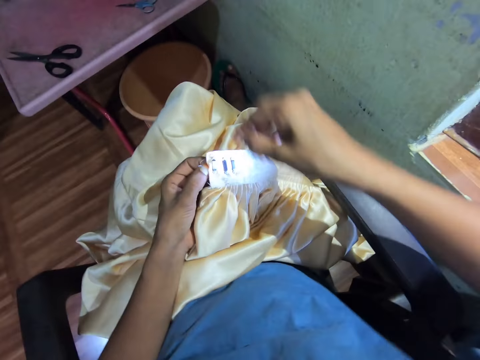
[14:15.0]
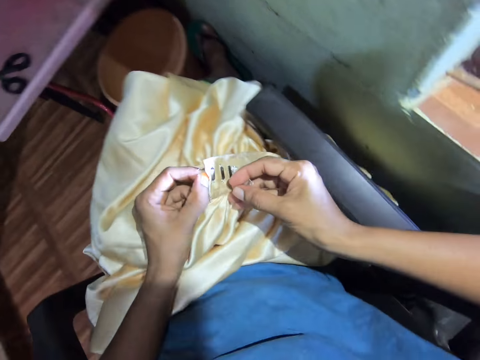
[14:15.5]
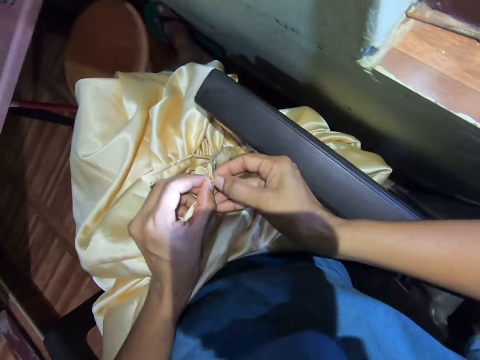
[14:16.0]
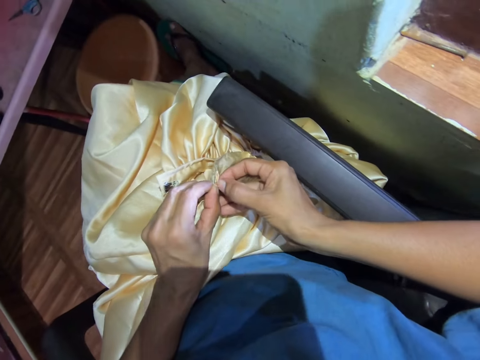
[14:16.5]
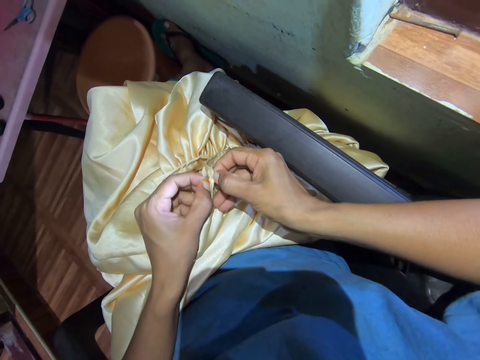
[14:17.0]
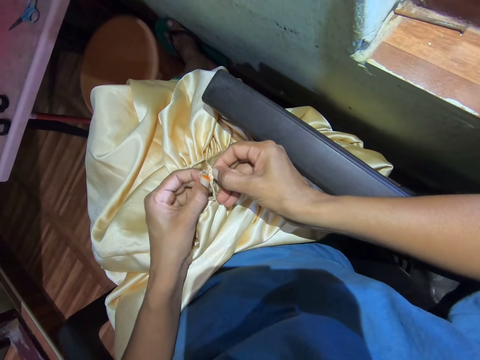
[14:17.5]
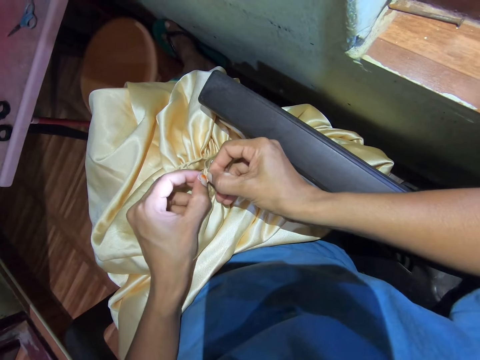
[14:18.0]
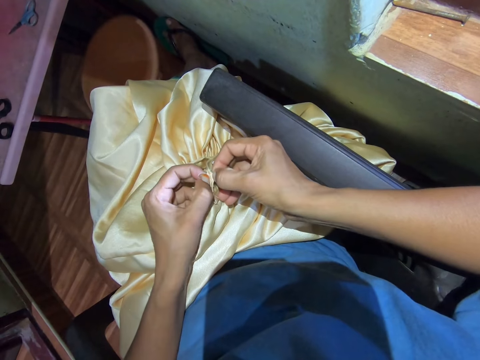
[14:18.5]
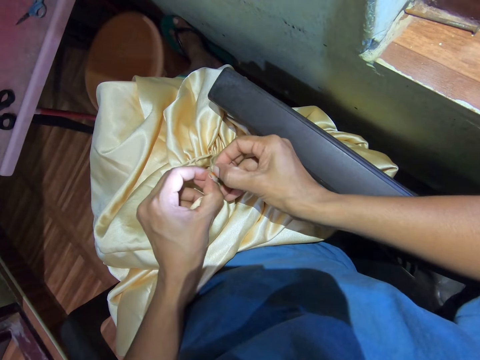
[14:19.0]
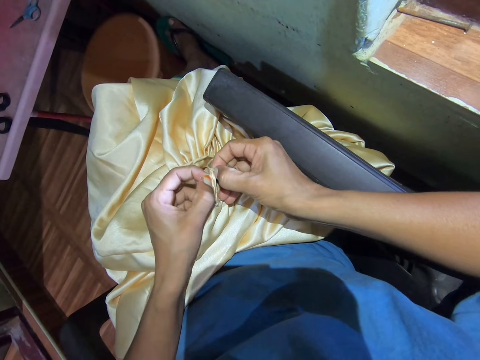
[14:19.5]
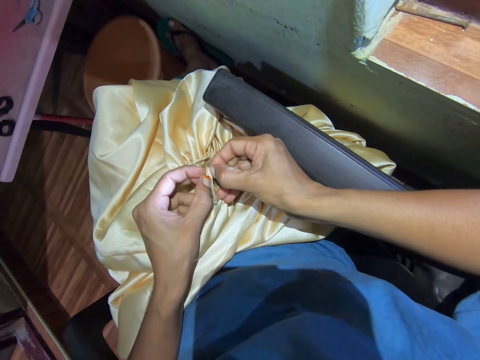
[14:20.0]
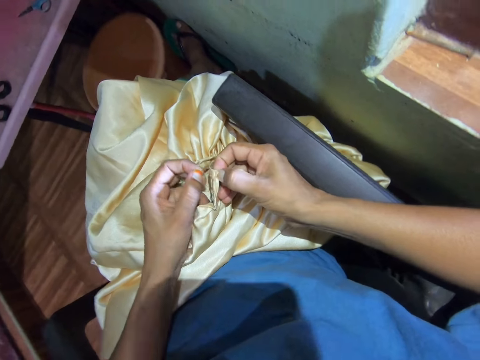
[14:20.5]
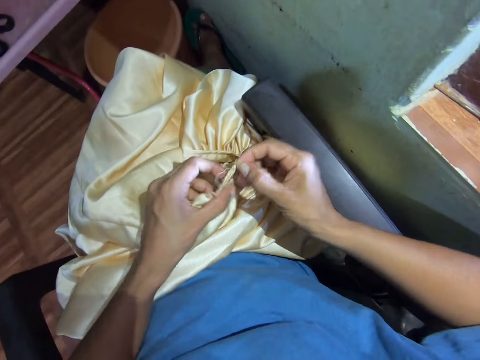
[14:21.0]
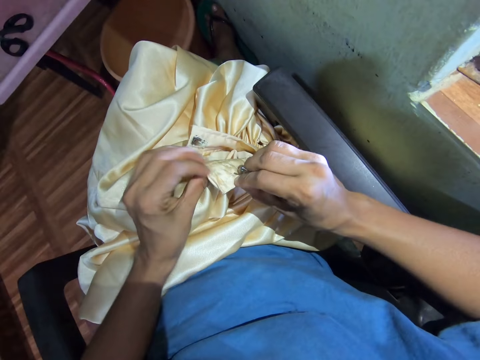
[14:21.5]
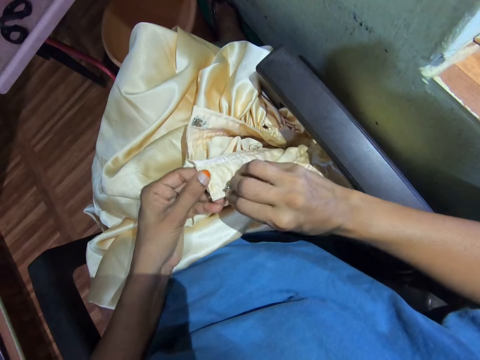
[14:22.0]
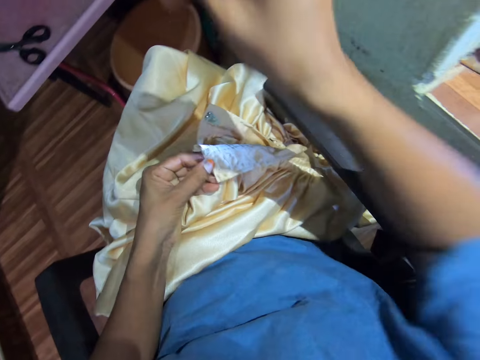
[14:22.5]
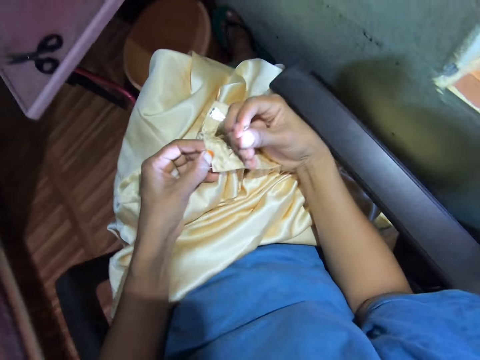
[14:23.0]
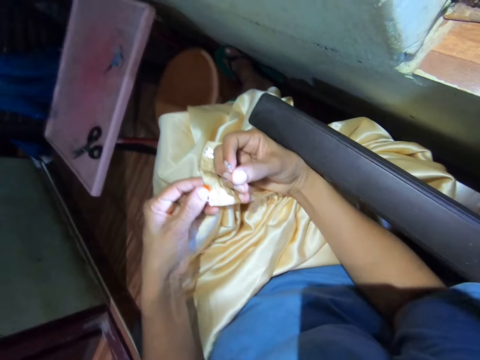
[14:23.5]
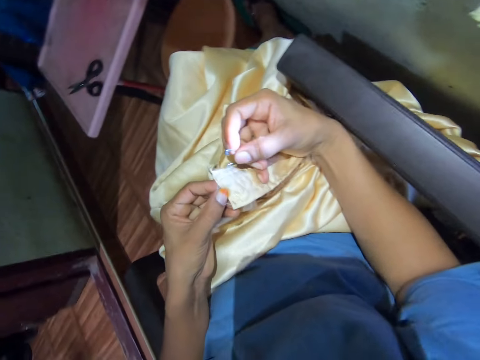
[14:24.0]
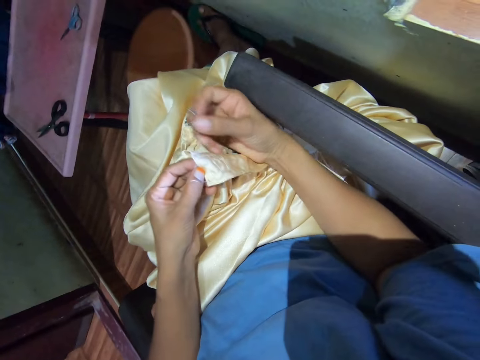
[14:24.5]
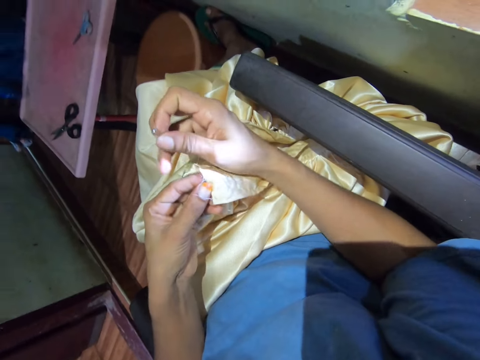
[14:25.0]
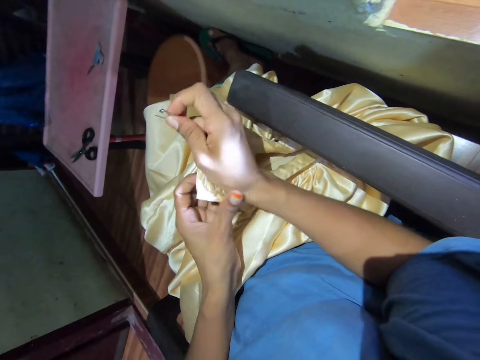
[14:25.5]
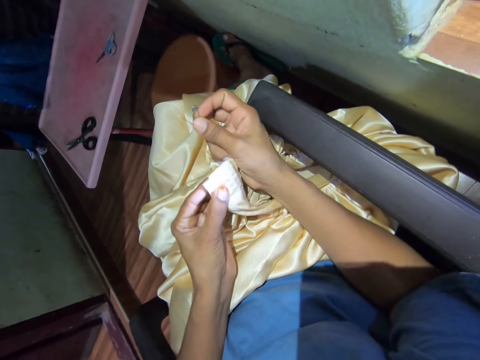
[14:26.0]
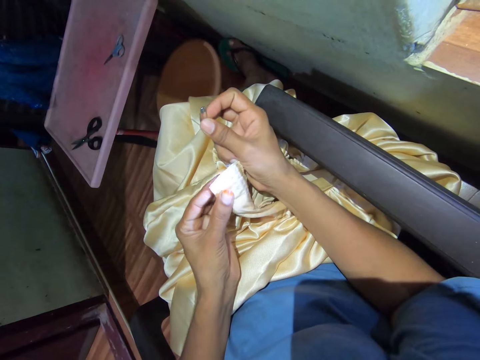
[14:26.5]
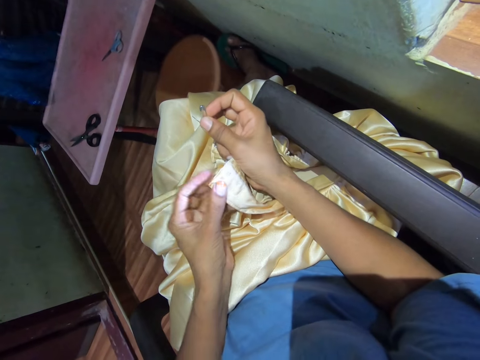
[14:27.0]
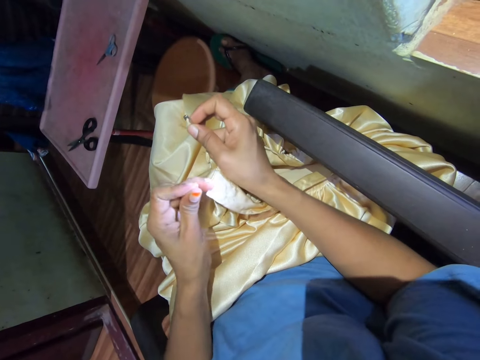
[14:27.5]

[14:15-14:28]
The camera wearer holds the cloth. They pull the cloth apart. They turn the cloth. They adjust the cloth.

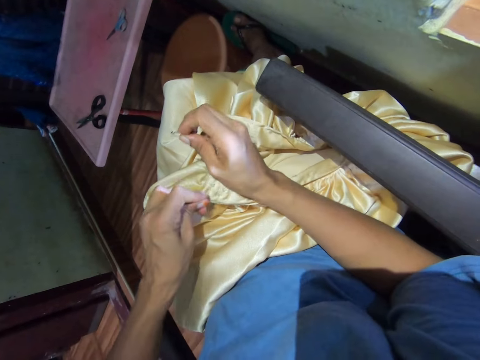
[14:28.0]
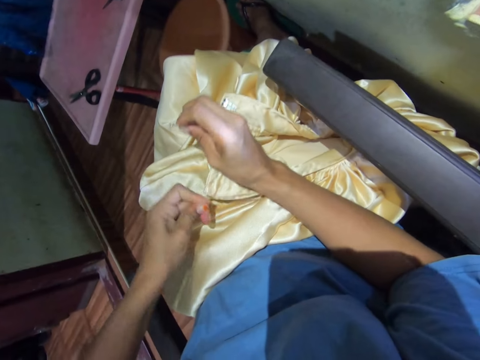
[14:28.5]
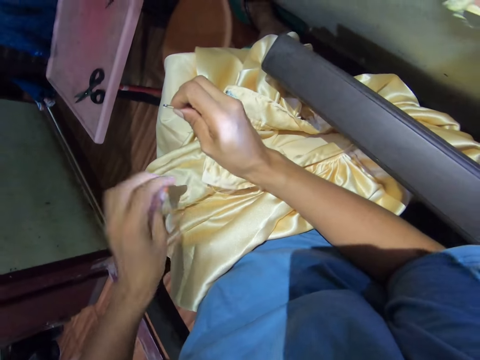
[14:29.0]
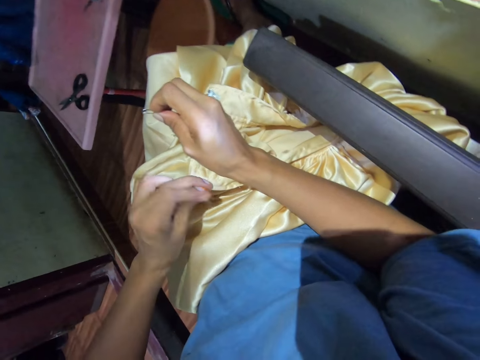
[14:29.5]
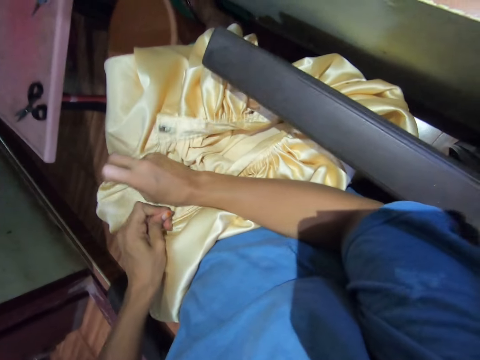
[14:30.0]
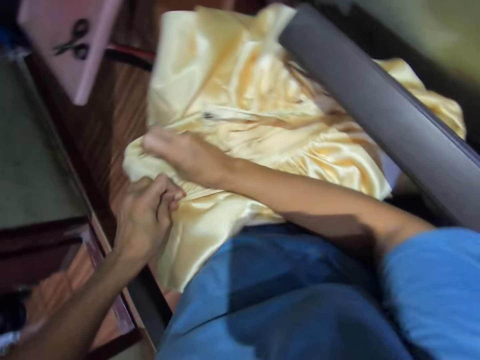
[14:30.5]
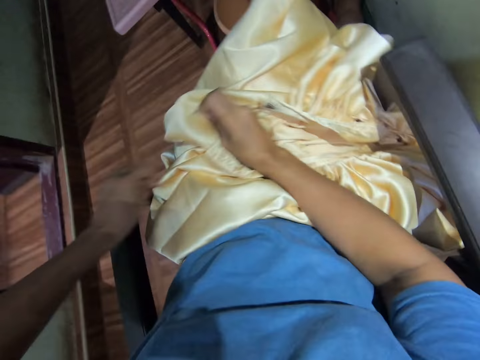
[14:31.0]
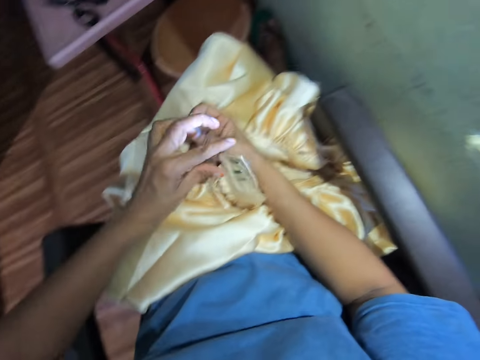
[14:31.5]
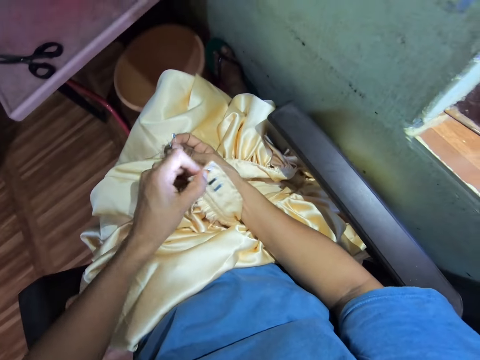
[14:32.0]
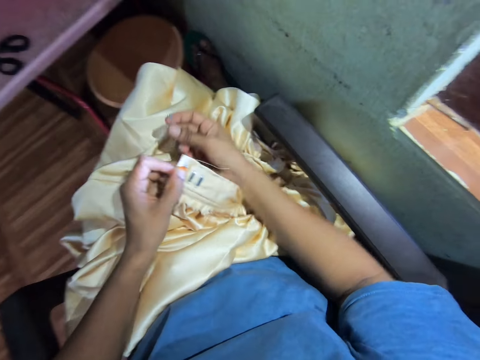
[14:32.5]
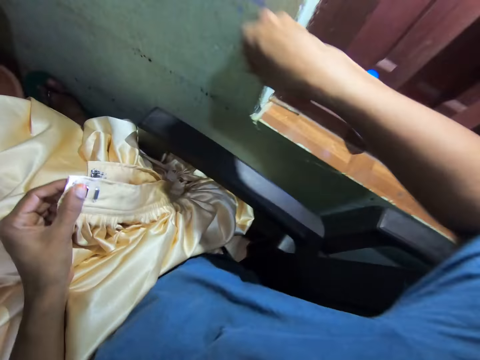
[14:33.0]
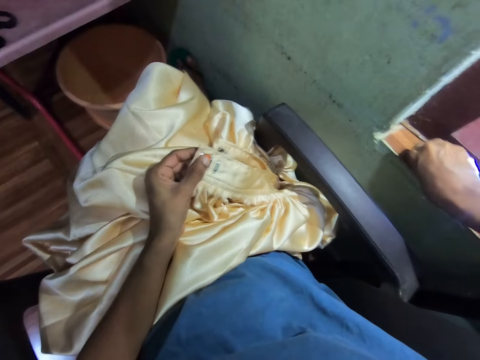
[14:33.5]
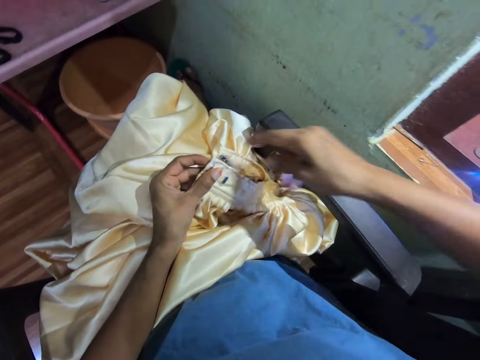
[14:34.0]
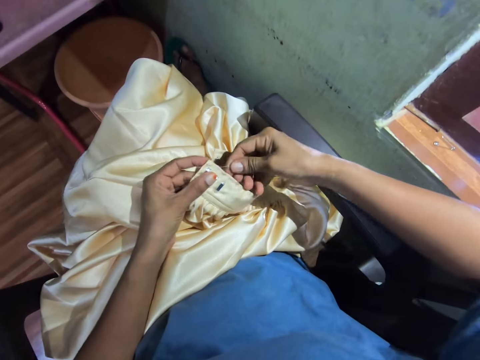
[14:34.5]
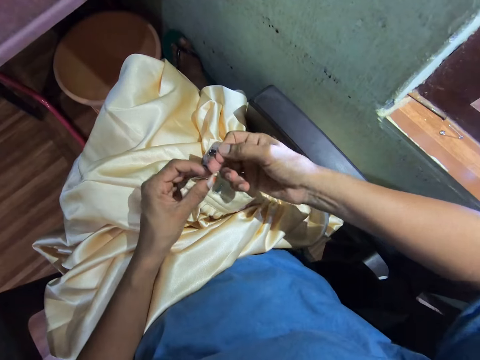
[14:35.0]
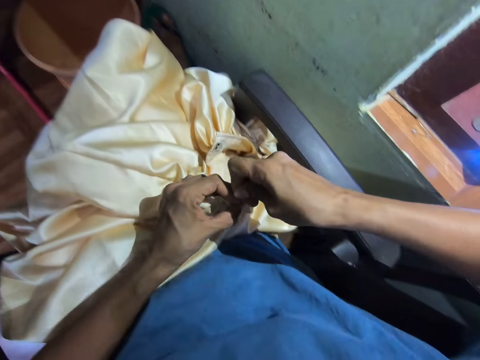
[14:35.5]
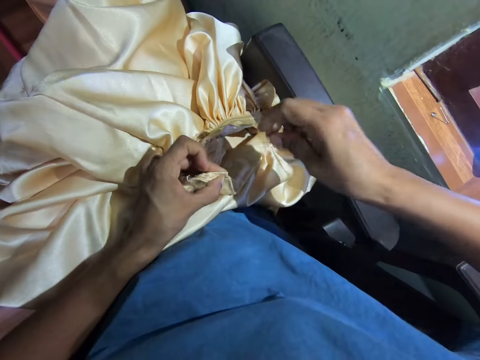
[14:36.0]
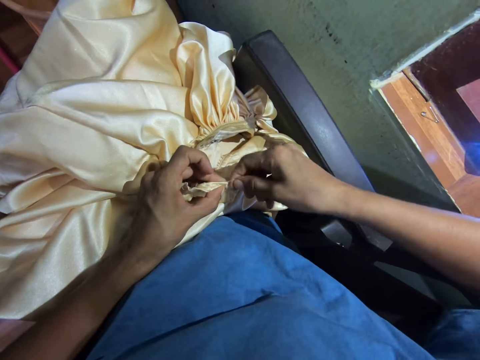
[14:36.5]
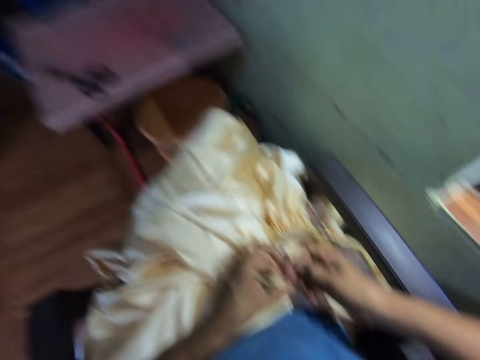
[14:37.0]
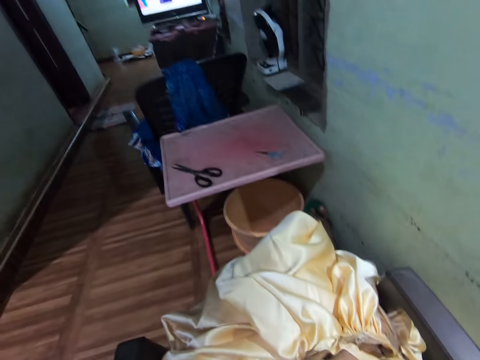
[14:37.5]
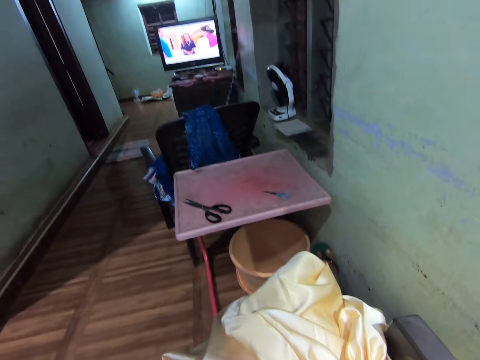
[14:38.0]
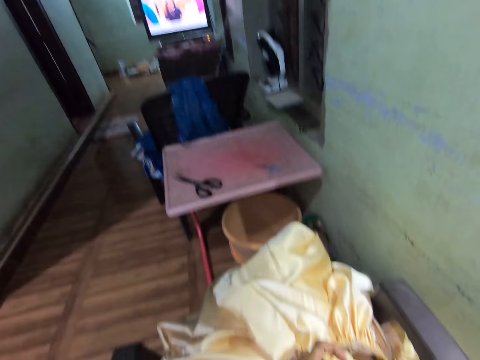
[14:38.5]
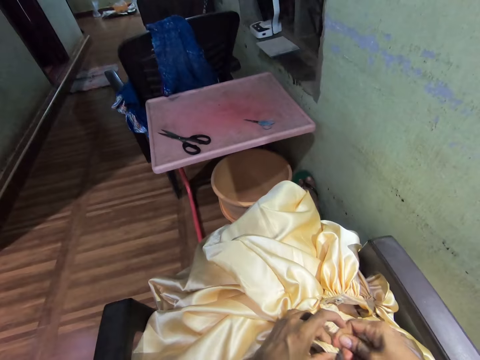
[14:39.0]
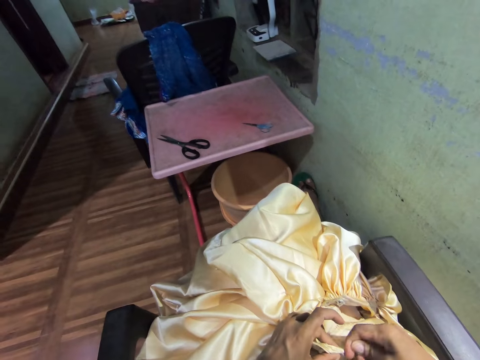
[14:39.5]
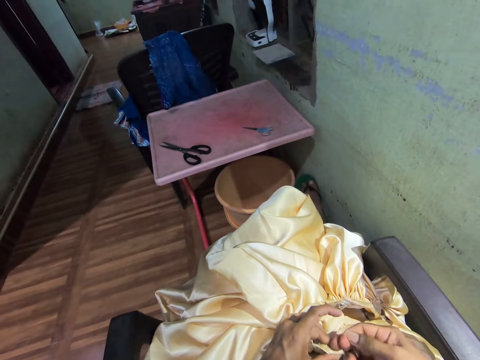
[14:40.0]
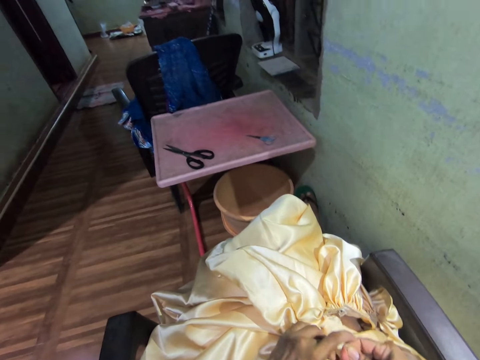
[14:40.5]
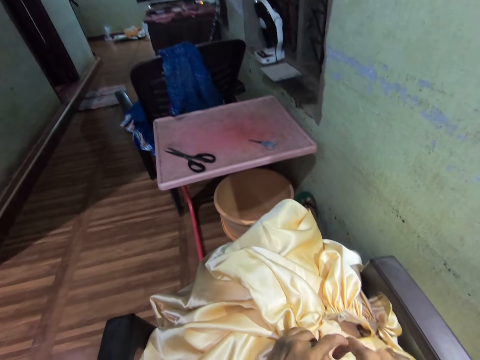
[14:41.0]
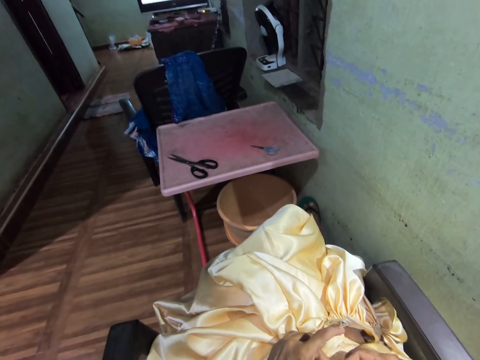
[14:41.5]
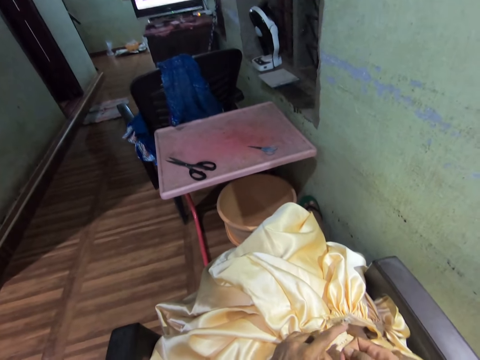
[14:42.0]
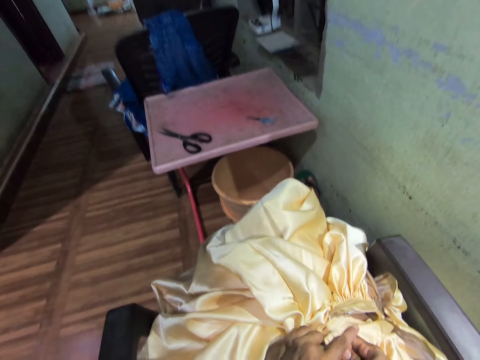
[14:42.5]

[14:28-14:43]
The camera wearer pulls the thread. They pull the thread again. They turn the cloth. They drop a pin. They place the pin on a board. They pull the thread from the cloth. They pull the thread again. They look around the room. They look at the television.
